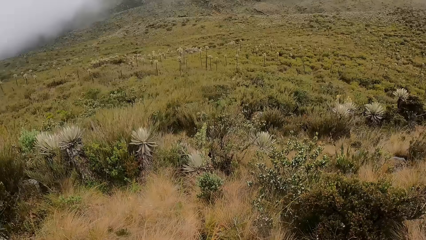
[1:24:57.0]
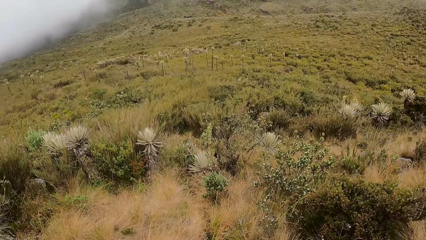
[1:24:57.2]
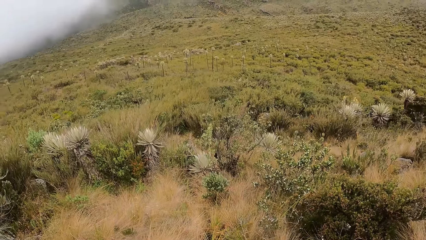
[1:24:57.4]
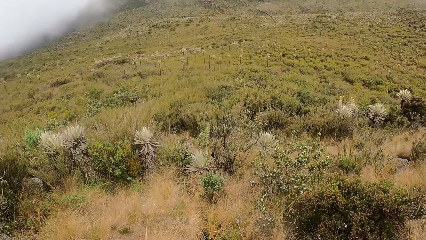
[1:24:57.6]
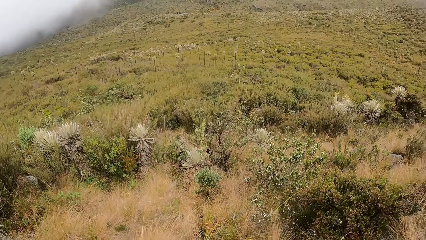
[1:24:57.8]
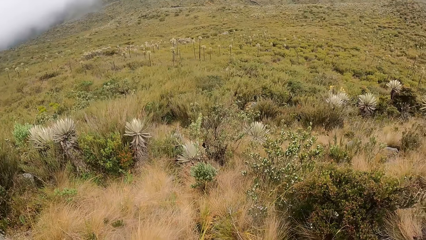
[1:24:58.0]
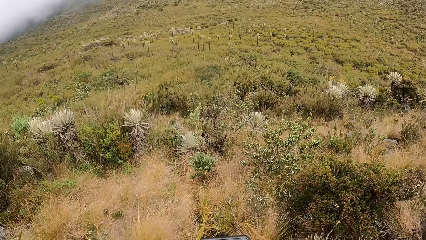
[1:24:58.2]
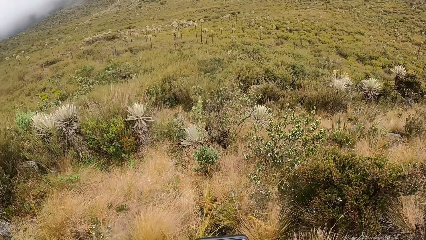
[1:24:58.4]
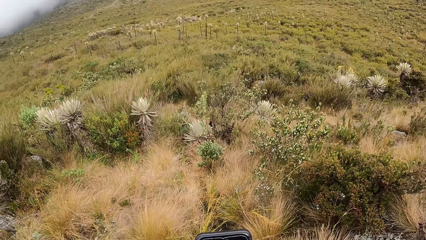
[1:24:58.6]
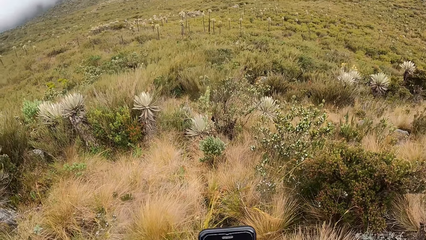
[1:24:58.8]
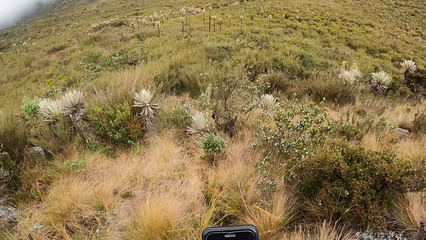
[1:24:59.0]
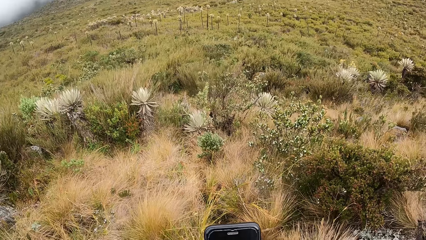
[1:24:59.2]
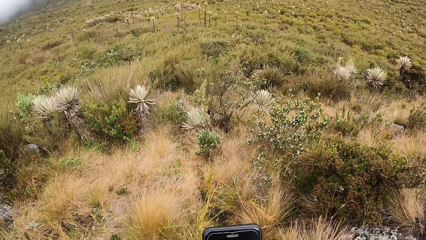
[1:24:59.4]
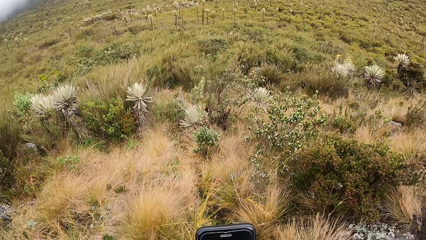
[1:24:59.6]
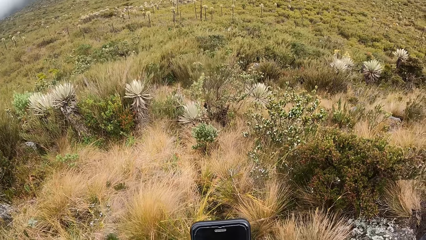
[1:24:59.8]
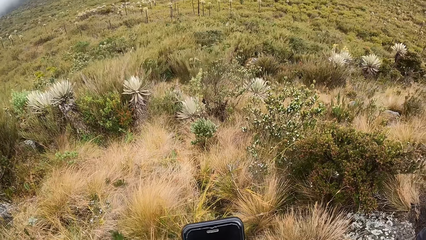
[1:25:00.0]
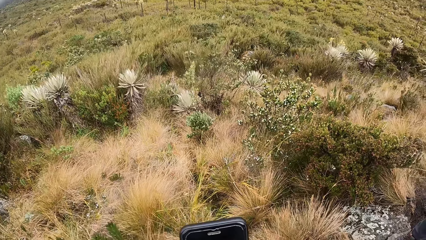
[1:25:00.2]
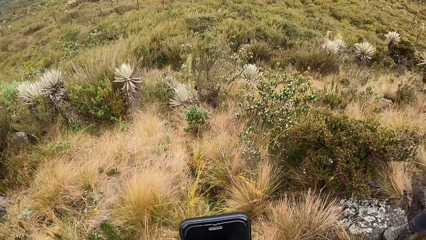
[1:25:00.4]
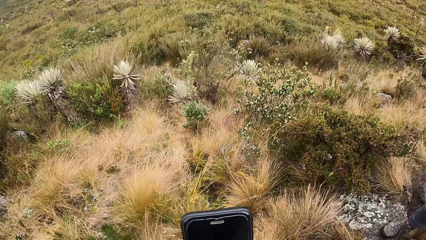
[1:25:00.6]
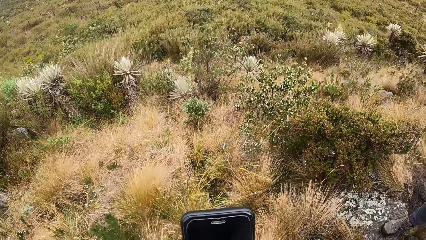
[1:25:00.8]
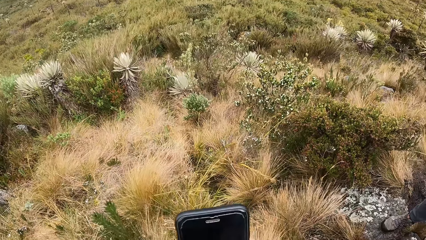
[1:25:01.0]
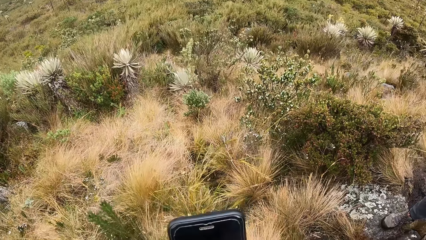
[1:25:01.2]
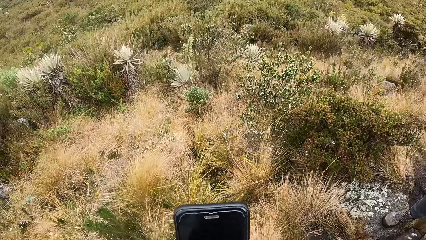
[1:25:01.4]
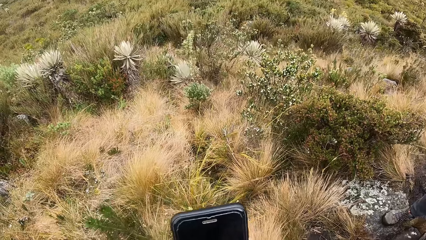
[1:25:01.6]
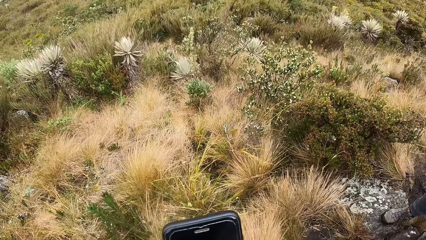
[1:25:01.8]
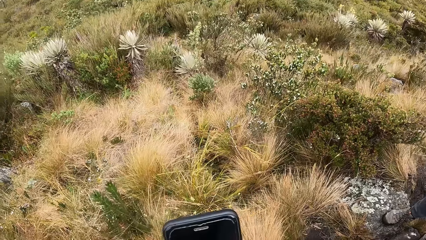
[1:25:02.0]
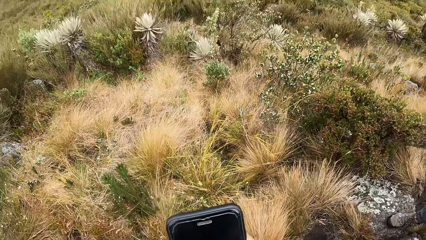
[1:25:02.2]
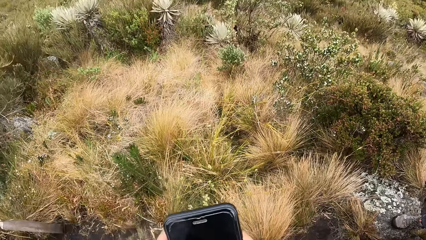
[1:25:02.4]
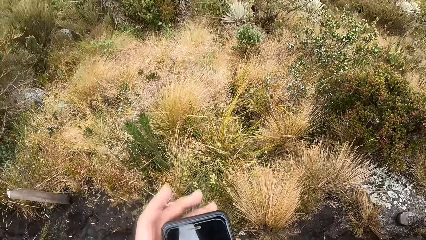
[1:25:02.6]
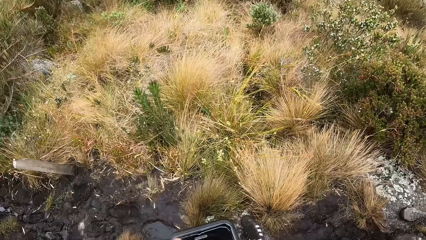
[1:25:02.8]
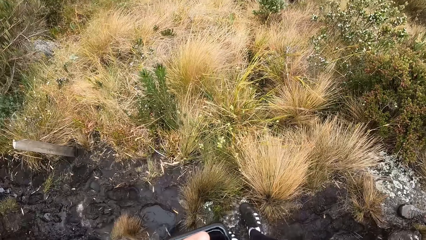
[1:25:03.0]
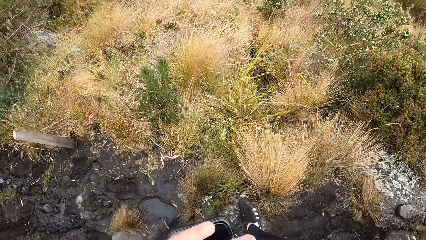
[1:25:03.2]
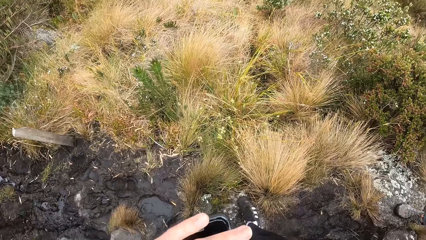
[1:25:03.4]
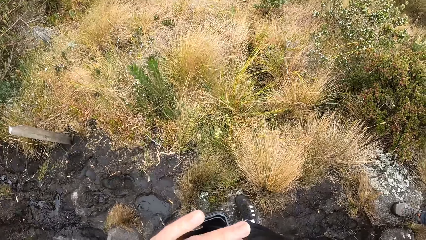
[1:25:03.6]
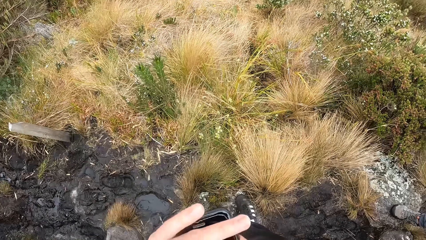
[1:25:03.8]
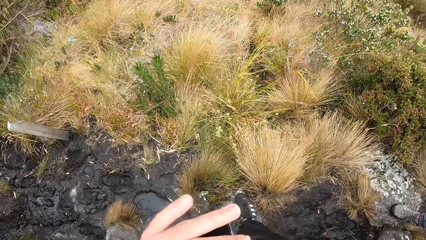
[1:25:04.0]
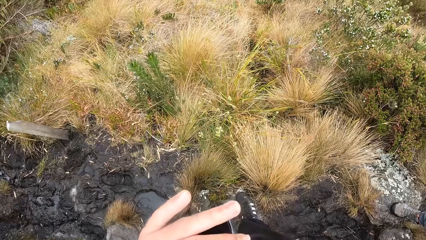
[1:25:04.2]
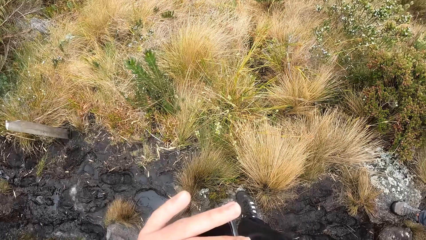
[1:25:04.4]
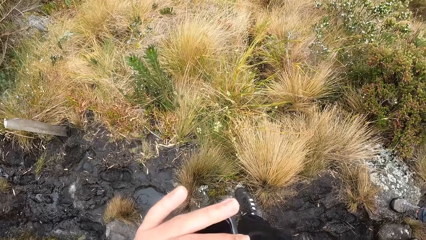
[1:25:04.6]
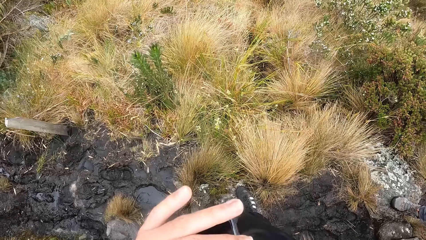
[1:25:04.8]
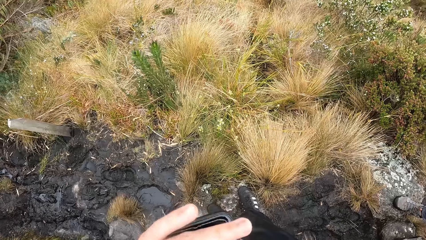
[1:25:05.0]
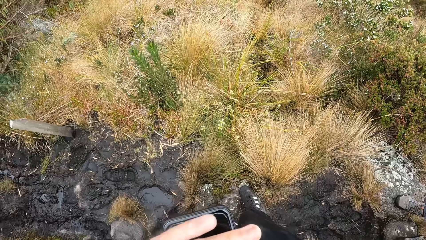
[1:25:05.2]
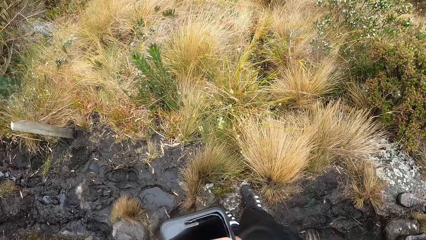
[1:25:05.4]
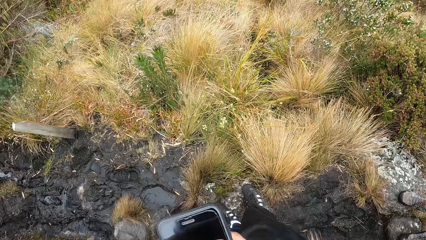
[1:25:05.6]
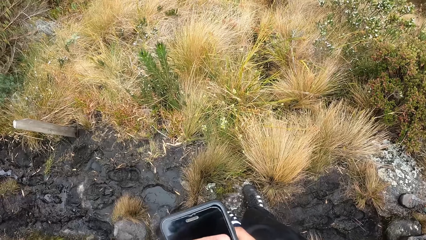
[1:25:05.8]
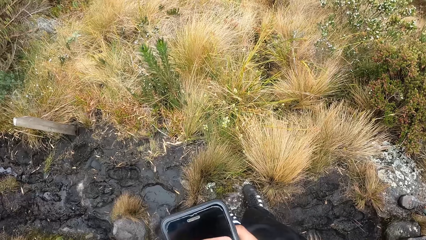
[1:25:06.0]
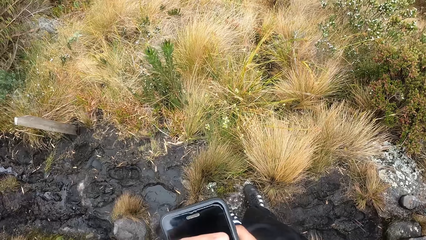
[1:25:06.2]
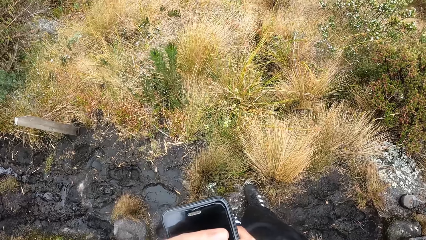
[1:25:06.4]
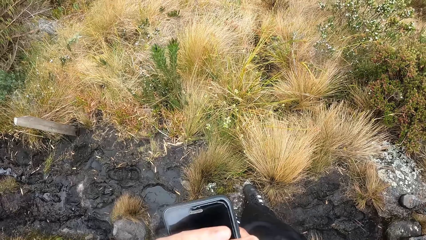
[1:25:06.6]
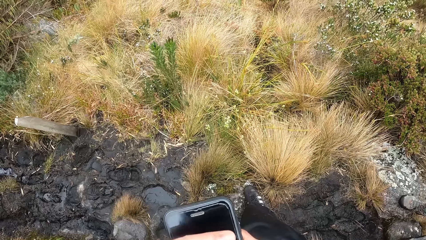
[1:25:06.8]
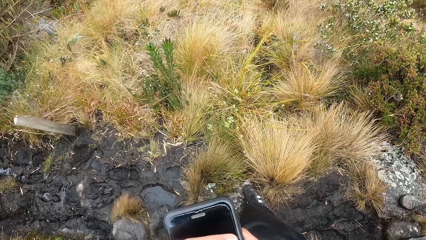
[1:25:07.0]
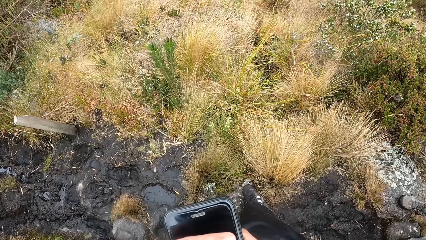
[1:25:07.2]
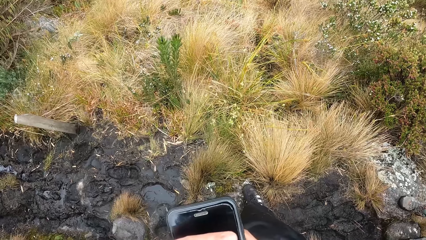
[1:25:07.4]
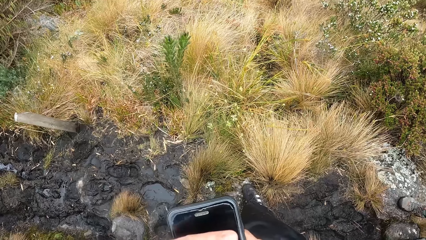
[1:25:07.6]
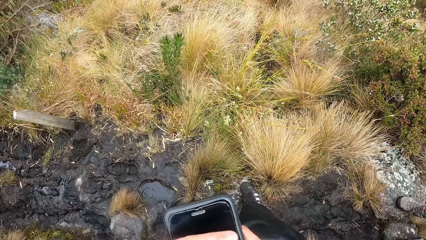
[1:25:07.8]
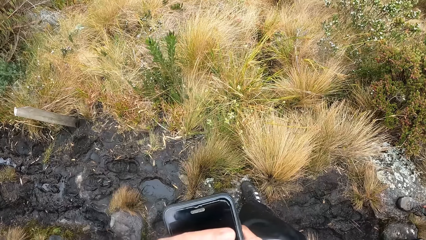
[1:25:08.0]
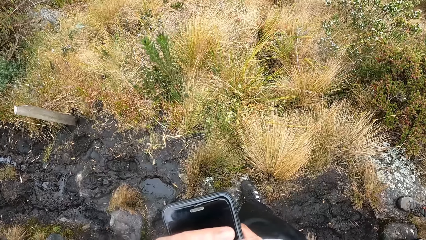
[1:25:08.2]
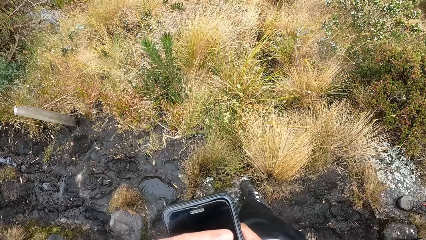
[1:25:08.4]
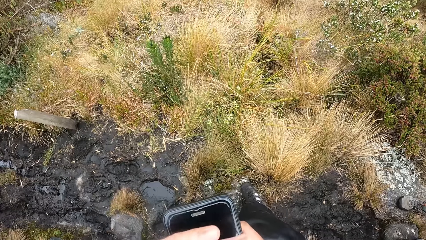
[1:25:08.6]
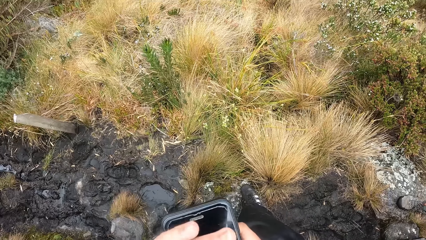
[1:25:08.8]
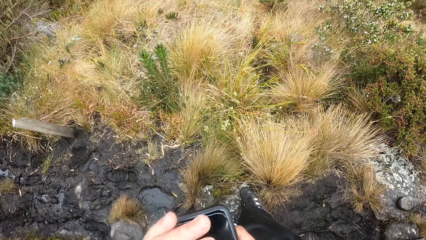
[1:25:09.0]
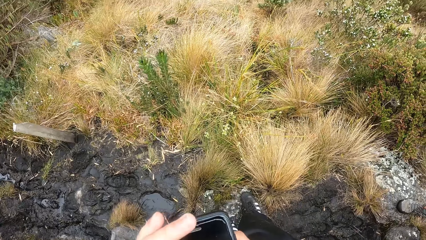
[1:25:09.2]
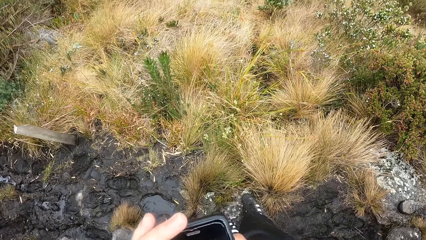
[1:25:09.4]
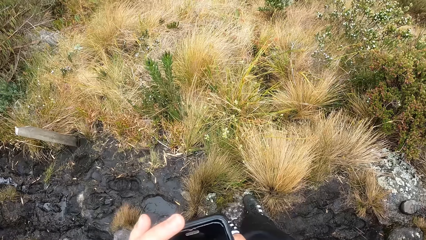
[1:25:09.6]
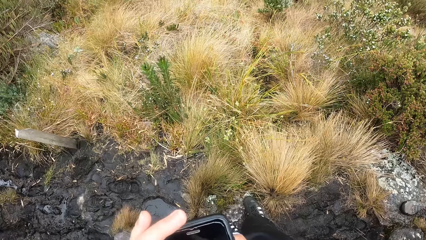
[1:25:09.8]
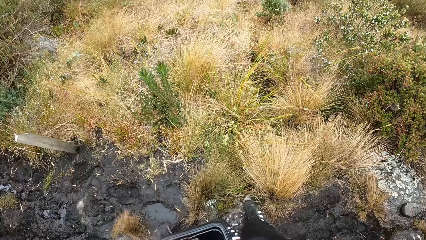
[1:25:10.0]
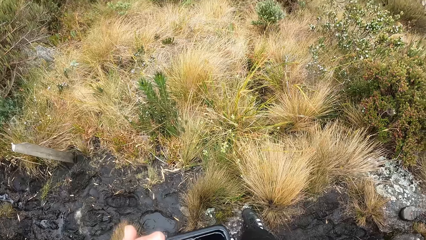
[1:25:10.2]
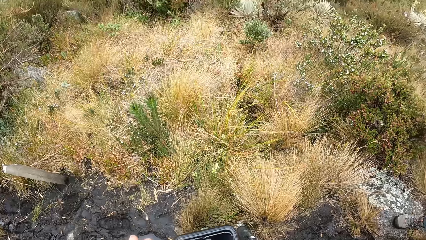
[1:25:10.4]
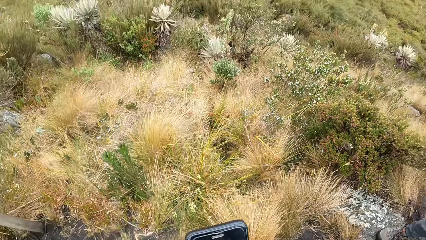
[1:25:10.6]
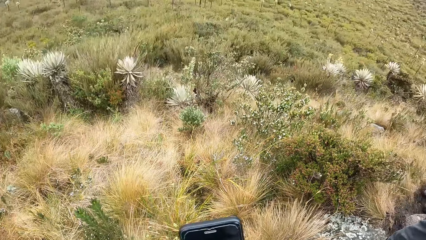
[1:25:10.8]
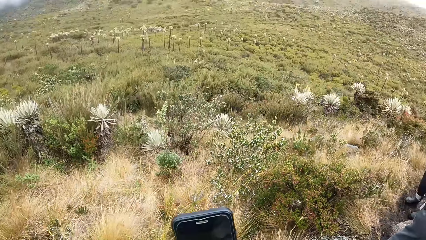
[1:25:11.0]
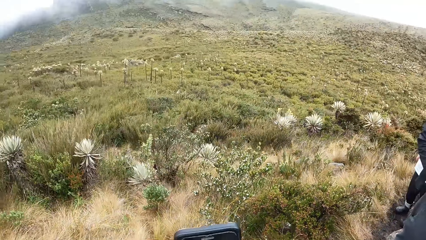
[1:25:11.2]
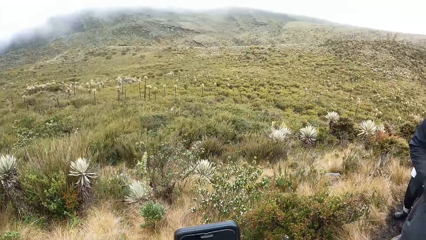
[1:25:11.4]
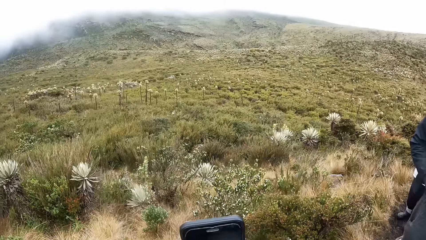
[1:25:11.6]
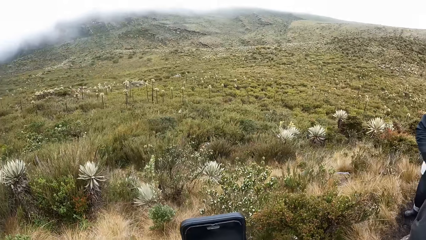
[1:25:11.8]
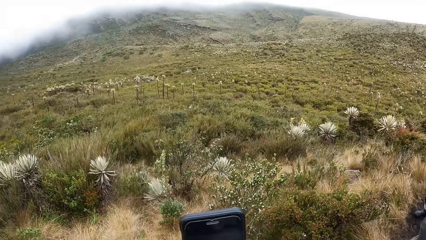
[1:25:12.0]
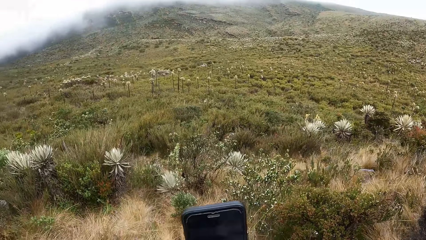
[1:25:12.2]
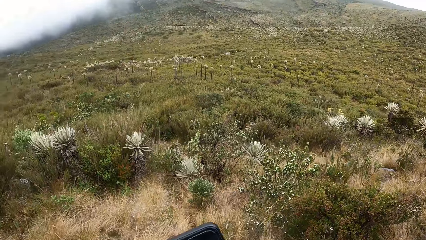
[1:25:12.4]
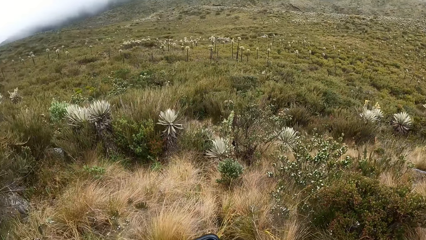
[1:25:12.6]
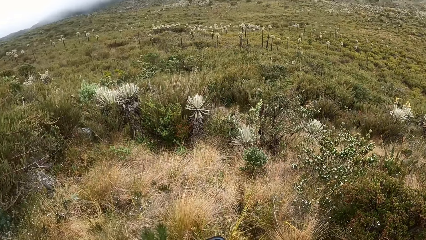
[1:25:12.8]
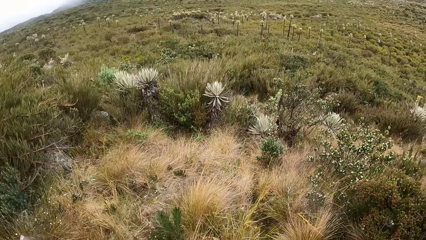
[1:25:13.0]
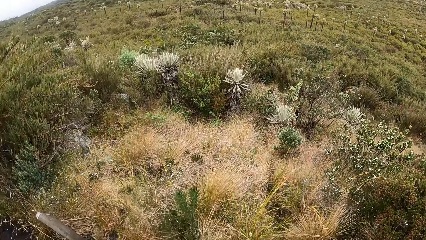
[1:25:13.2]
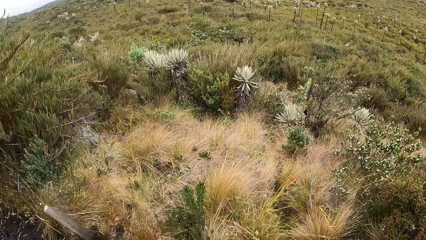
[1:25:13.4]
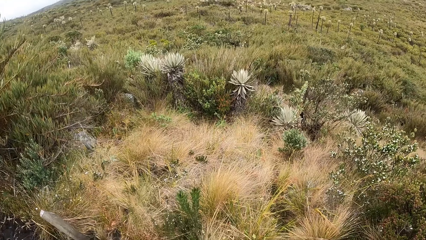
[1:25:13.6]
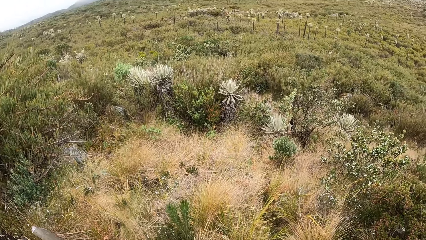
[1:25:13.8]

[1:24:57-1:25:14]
The camera wearer operates the phone with his right hand. He looks at the phone, and wipes the phone with his left hand.
